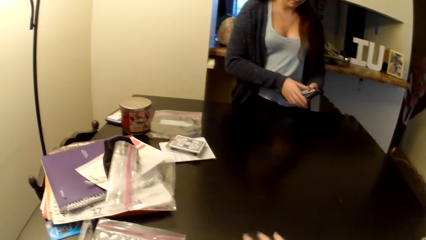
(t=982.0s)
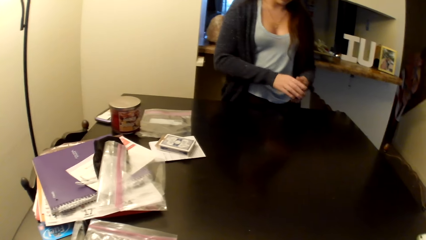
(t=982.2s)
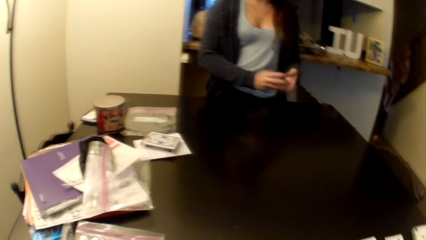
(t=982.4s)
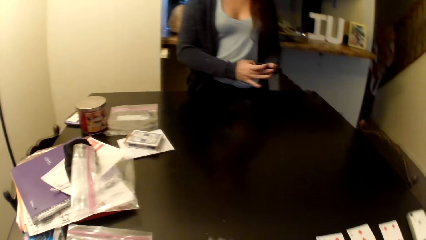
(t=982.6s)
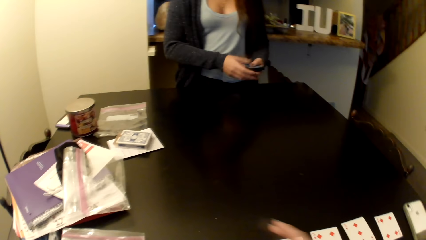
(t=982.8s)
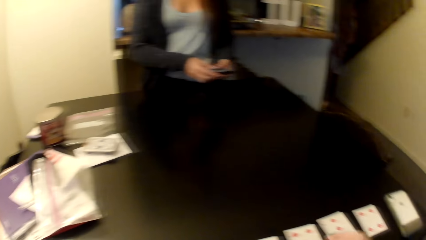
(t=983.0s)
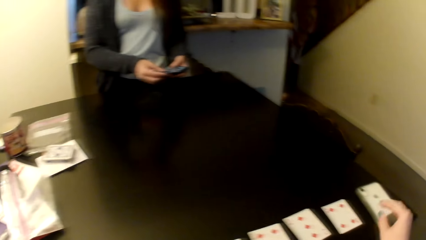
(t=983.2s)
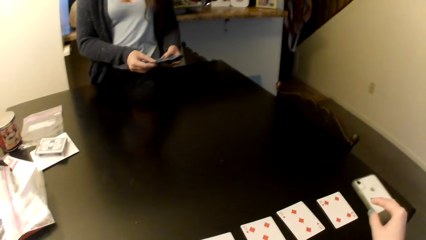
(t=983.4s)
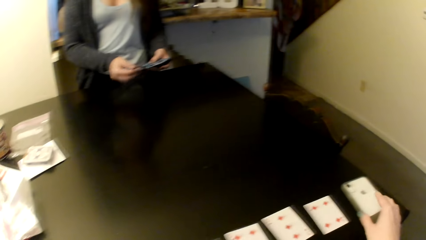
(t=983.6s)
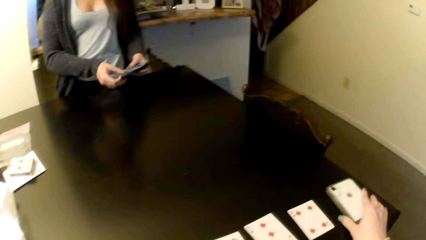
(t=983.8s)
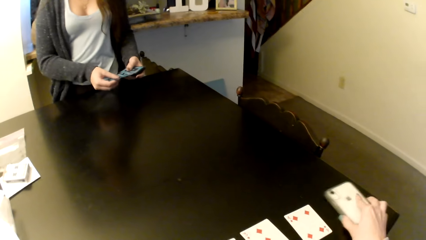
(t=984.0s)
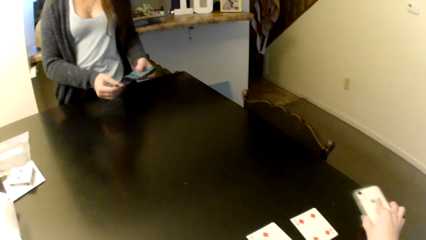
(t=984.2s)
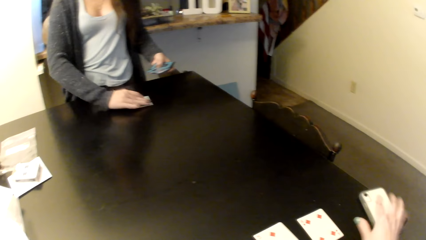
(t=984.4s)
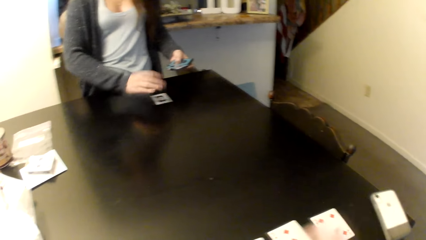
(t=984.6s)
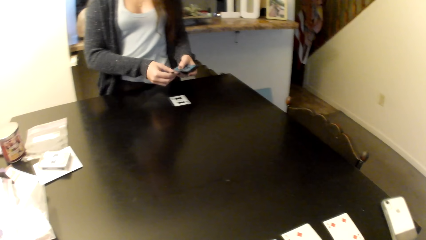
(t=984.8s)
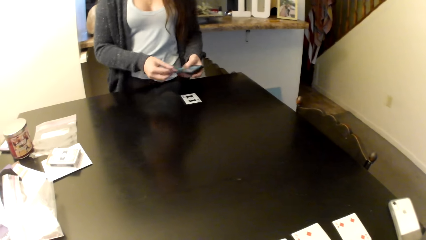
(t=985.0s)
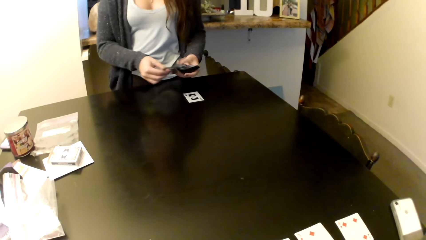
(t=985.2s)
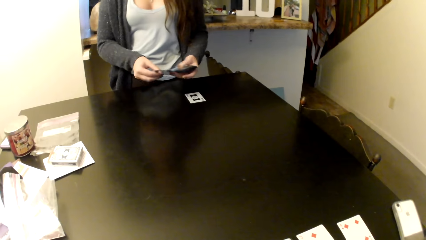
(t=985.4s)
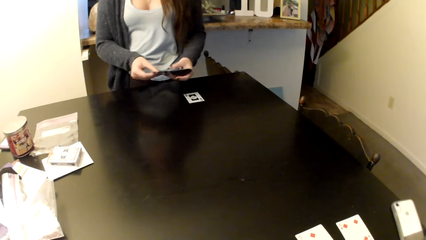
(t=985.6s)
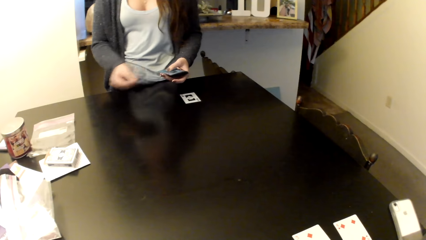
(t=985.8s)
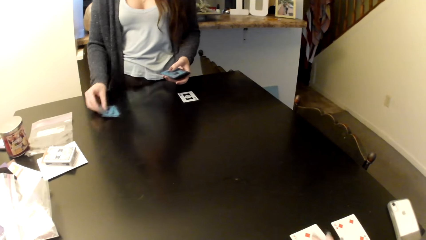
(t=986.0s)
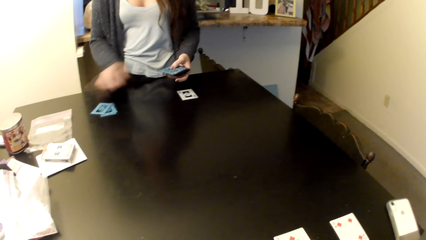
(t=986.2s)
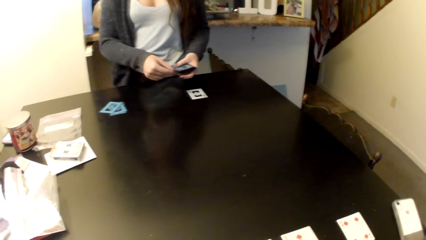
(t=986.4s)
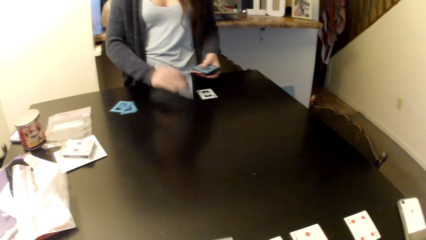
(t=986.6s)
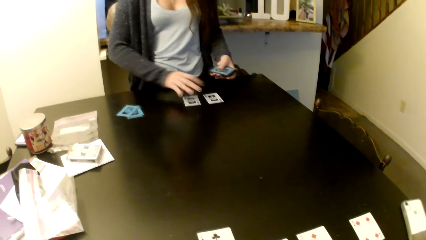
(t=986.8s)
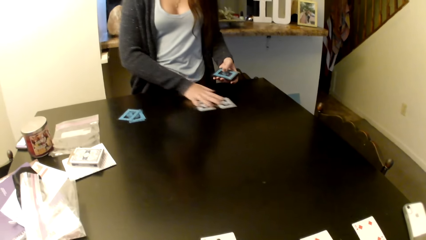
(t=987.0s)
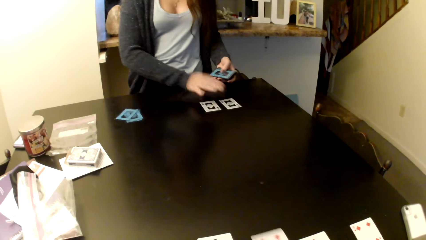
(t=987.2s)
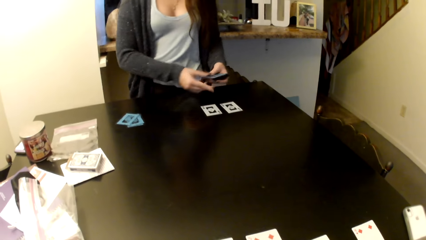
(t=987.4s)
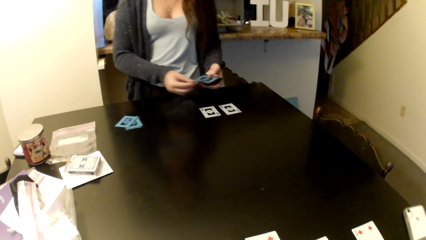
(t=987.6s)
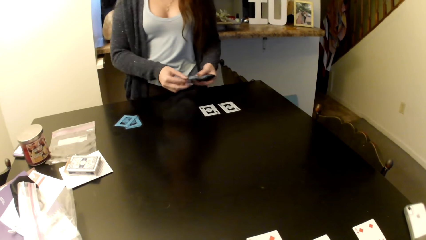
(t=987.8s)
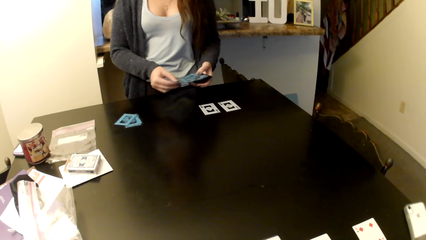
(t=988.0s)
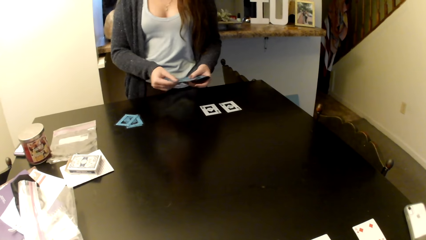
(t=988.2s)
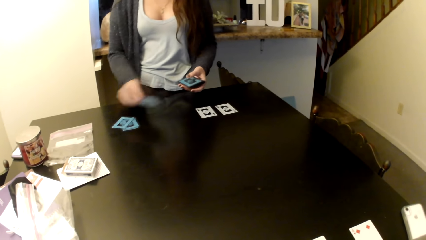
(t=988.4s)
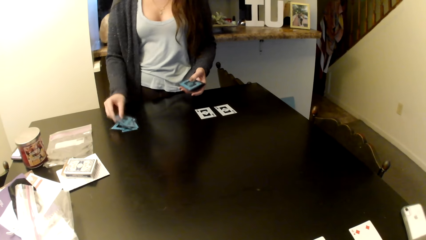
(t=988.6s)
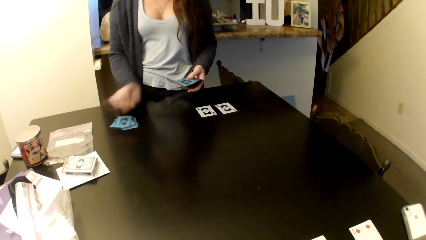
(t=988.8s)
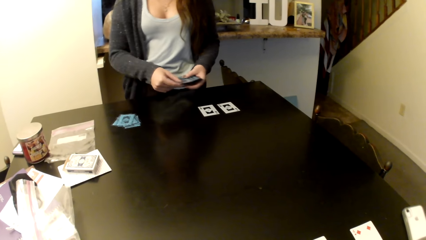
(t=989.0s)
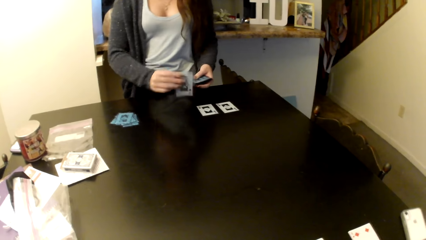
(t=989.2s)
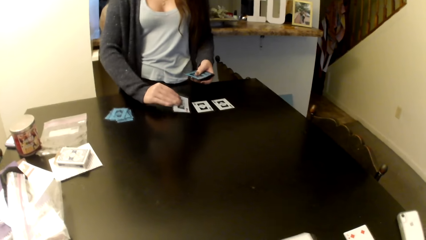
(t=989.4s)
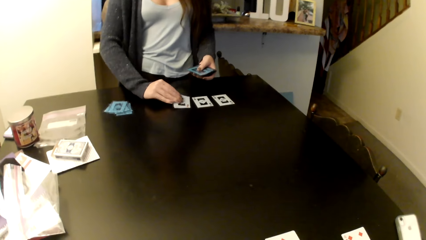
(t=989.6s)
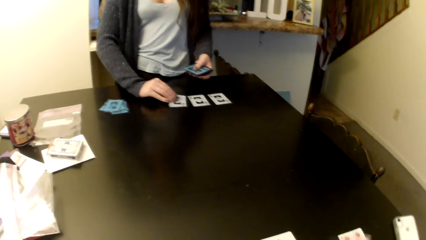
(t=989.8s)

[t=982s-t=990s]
A woman puts cards on the table and arranges the cards on the table.

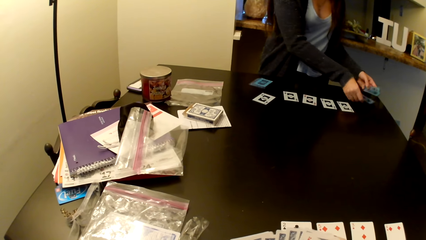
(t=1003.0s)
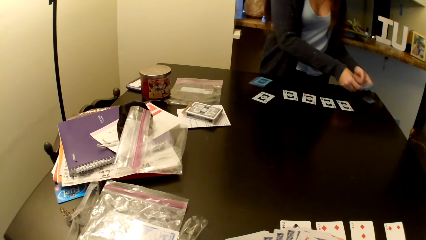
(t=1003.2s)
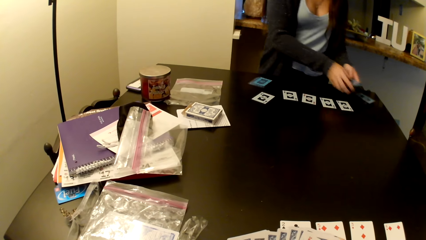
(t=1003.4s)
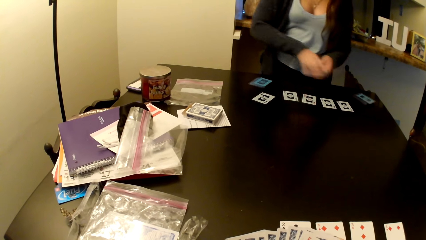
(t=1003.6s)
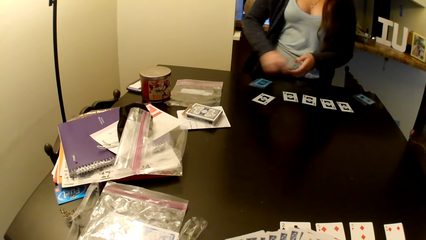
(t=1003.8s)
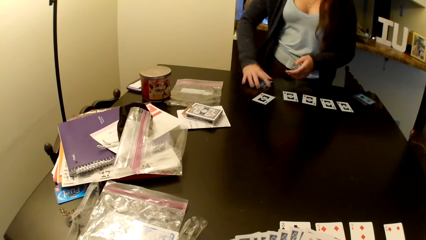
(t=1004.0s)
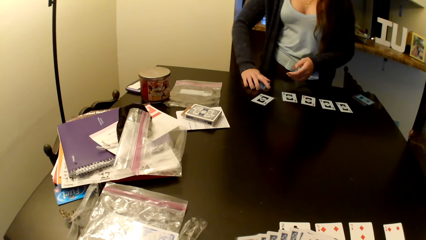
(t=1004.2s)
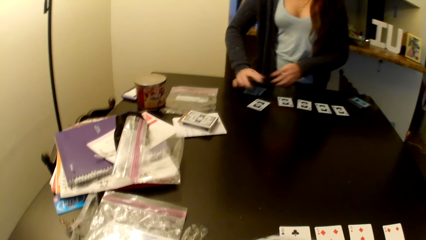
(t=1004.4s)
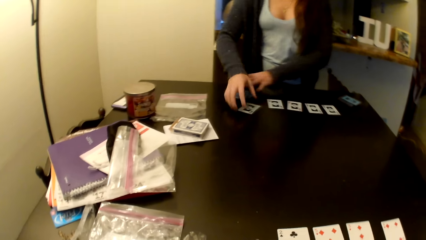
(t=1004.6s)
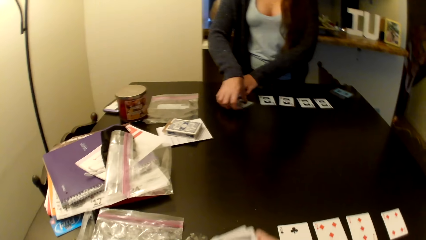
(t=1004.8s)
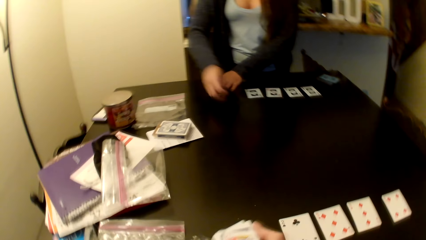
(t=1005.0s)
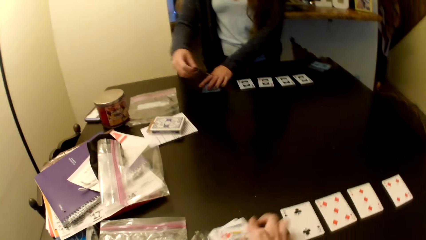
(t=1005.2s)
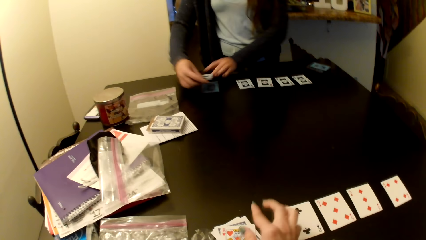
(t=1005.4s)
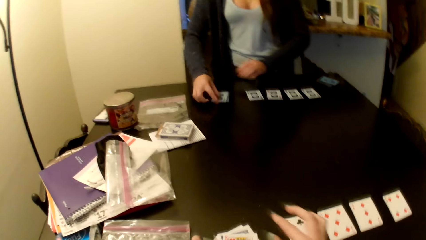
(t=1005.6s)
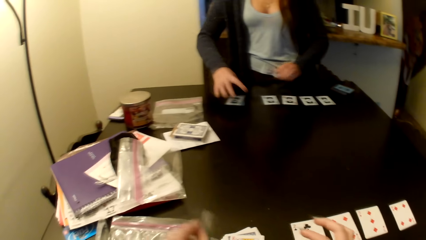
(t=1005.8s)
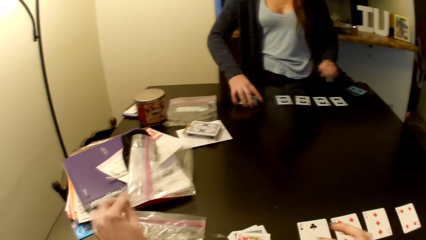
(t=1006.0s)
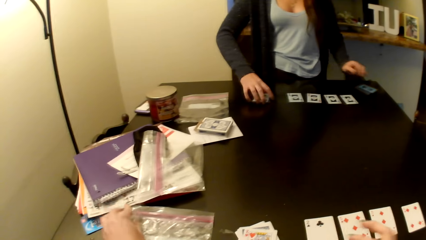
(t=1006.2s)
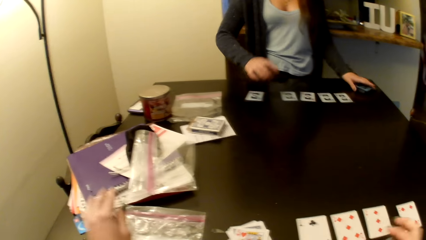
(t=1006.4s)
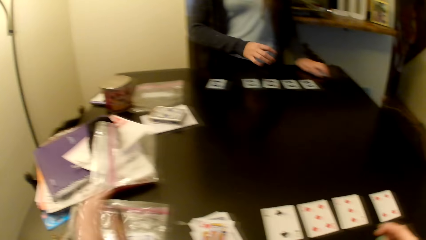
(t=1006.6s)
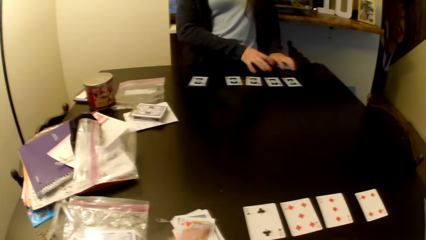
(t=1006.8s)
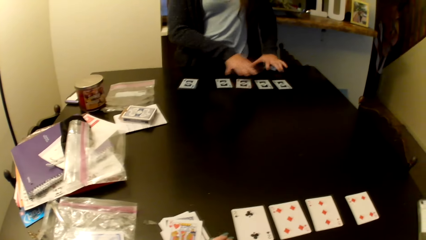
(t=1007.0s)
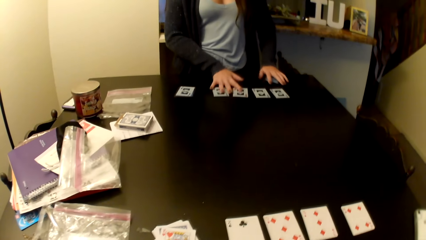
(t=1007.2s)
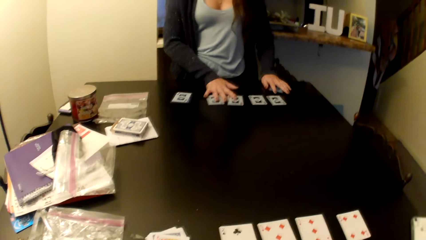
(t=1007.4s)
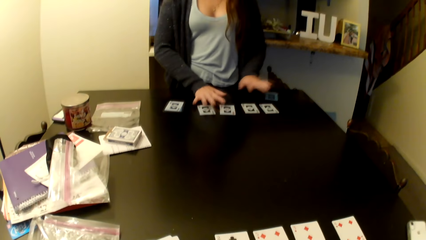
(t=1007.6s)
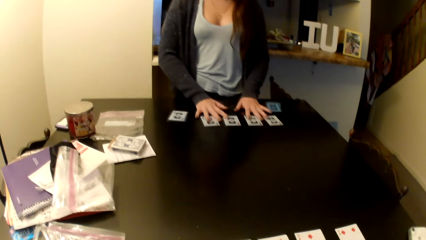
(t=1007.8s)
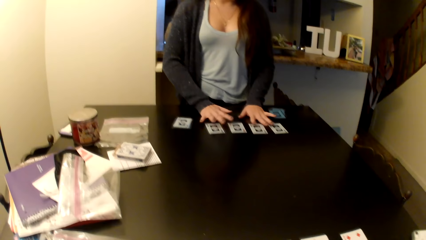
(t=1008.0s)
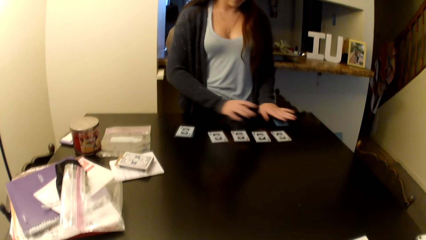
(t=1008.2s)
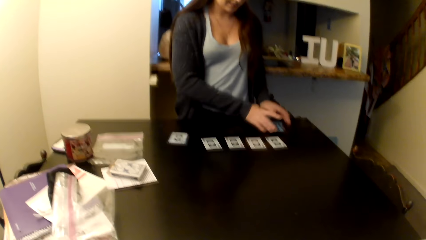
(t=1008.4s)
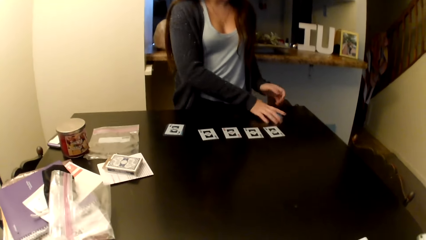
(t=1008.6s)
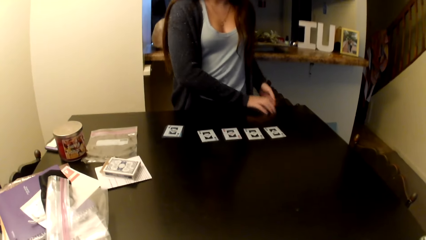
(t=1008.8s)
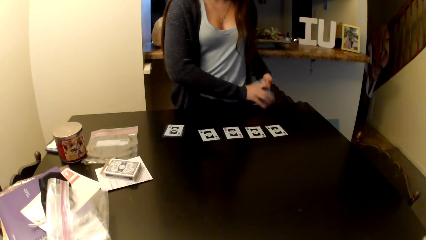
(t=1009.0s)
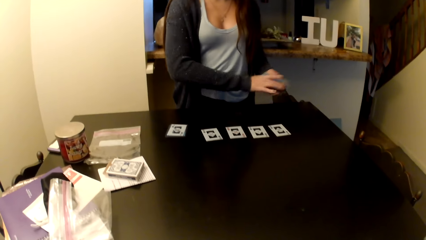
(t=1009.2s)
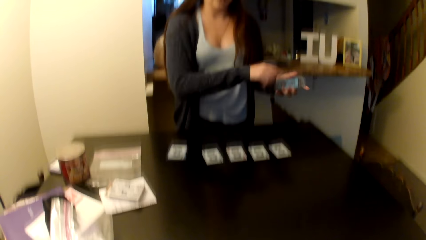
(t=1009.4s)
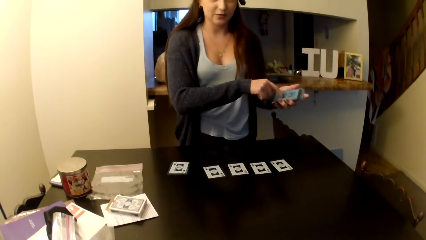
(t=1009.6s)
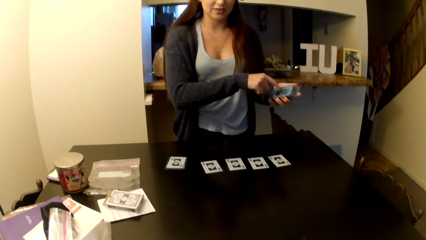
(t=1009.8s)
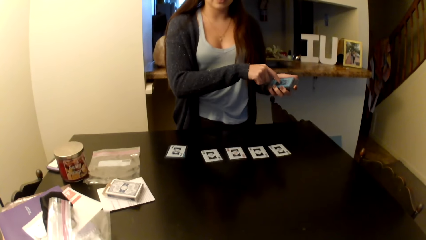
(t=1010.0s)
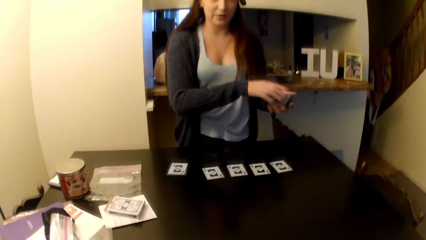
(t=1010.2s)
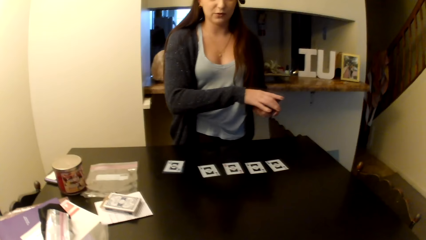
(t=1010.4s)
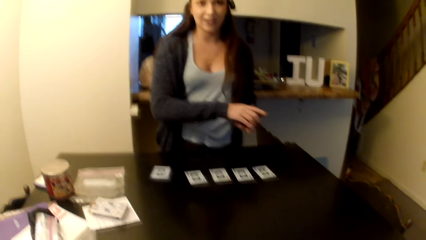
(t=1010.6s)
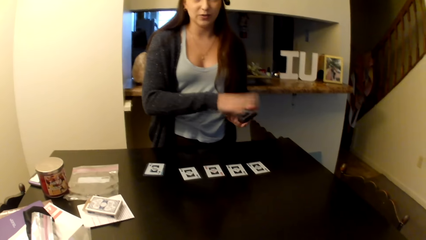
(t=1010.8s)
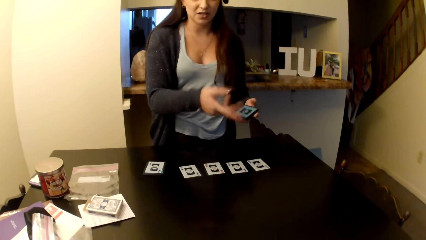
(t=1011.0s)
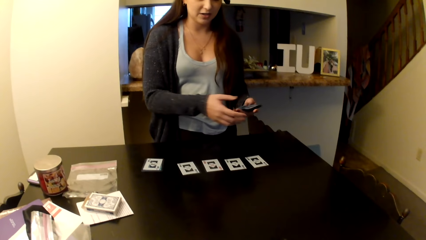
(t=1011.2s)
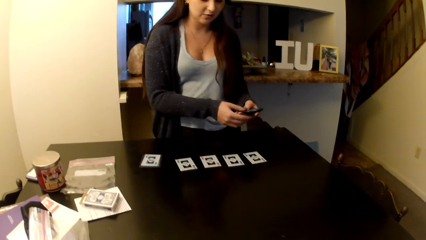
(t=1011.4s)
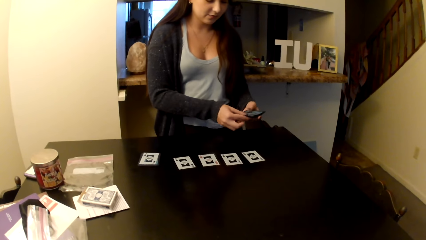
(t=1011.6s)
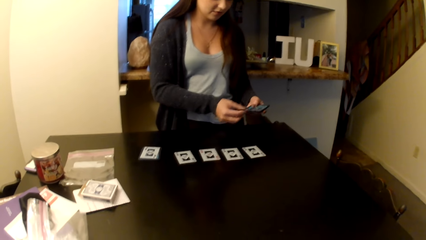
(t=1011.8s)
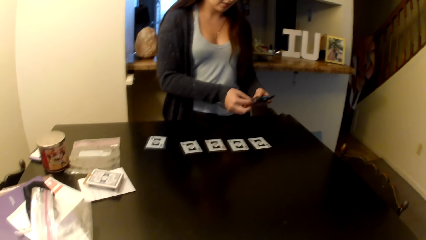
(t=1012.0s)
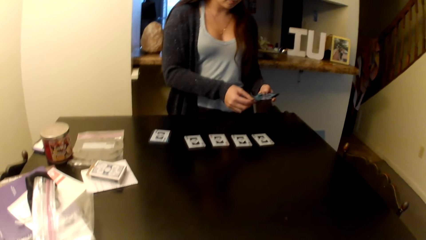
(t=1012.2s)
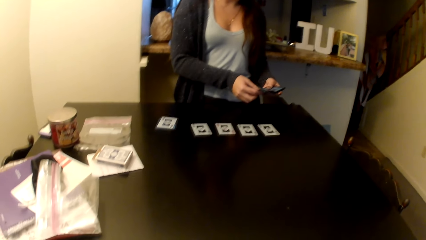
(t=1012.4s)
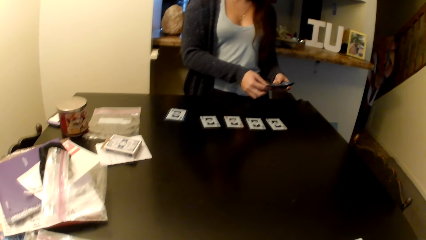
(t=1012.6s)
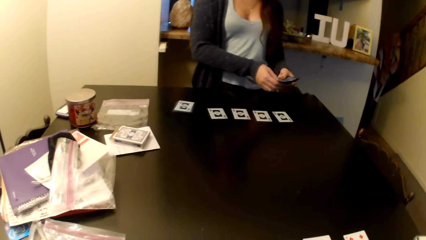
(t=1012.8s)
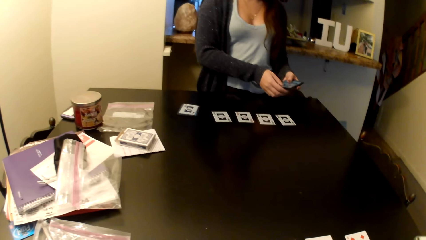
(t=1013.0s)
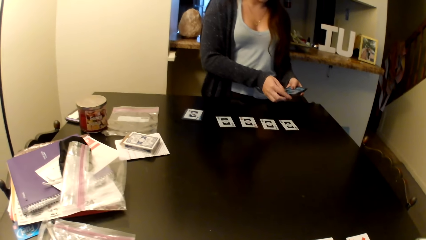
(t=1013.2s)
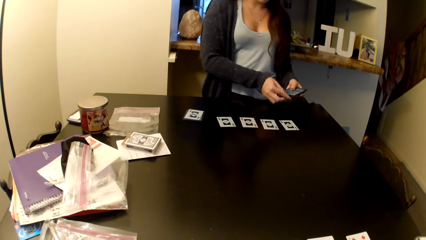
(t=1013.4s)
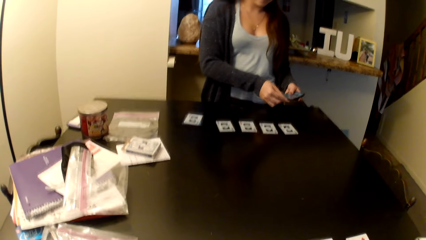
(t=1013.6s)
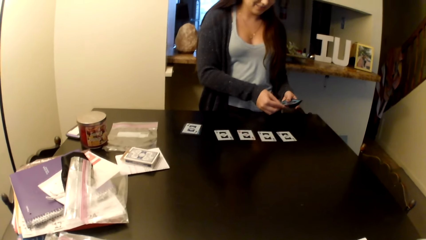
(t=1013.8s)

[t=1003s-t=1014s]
The camera wearer puts cards on the table.
